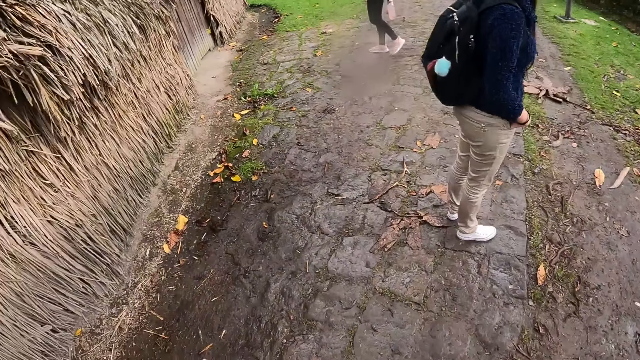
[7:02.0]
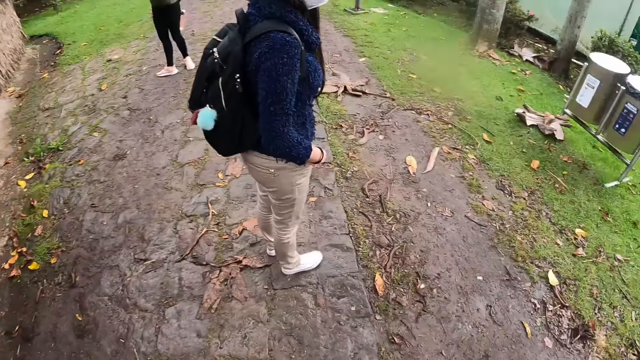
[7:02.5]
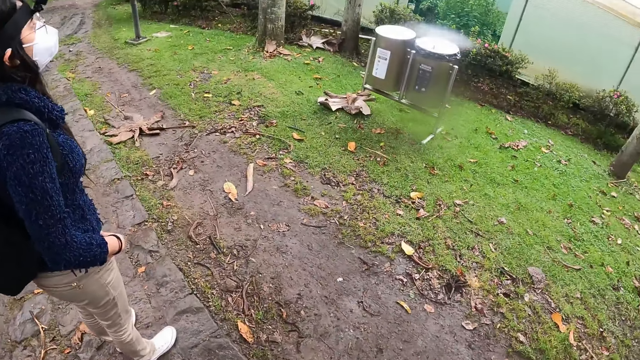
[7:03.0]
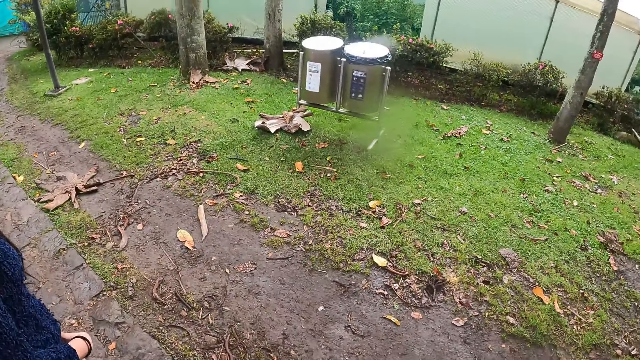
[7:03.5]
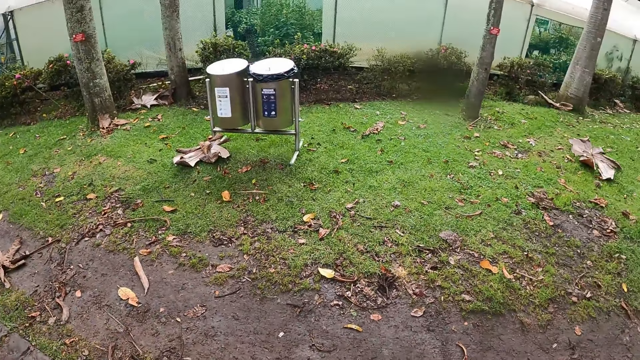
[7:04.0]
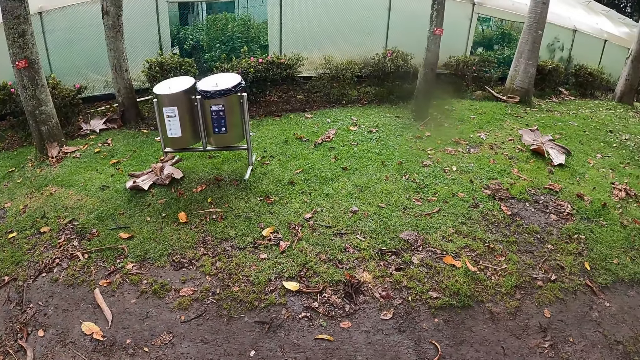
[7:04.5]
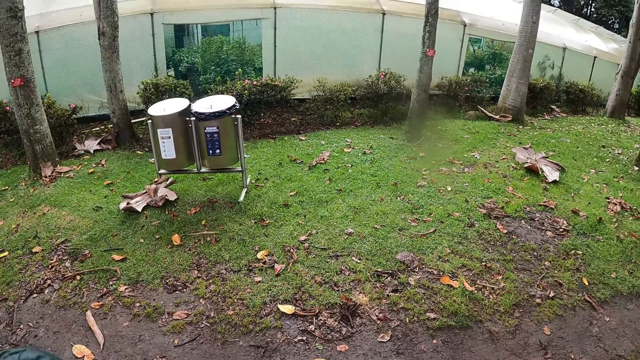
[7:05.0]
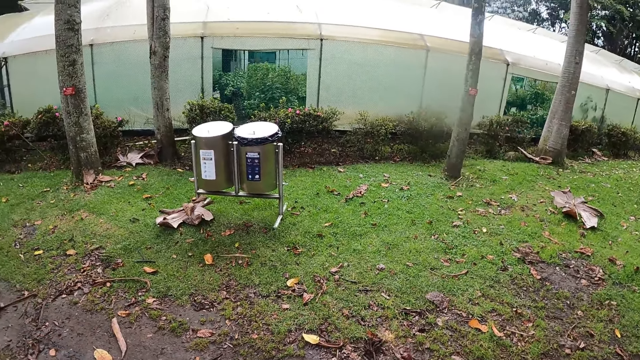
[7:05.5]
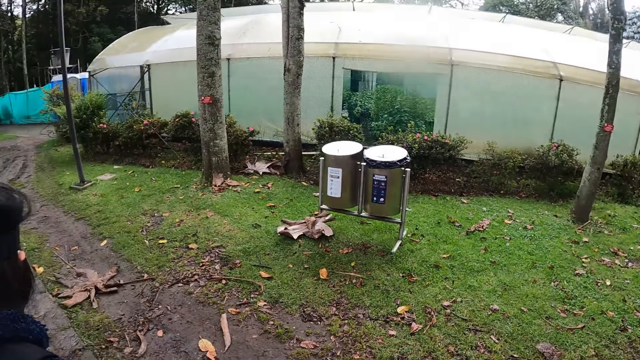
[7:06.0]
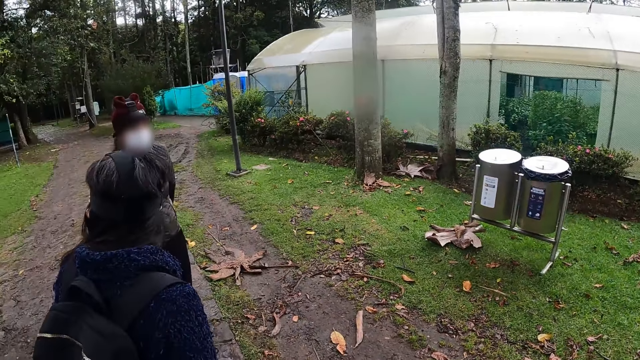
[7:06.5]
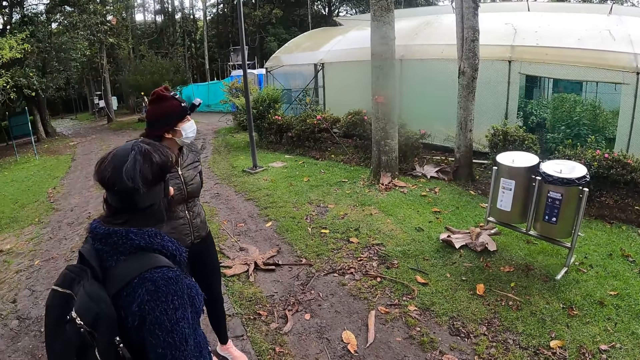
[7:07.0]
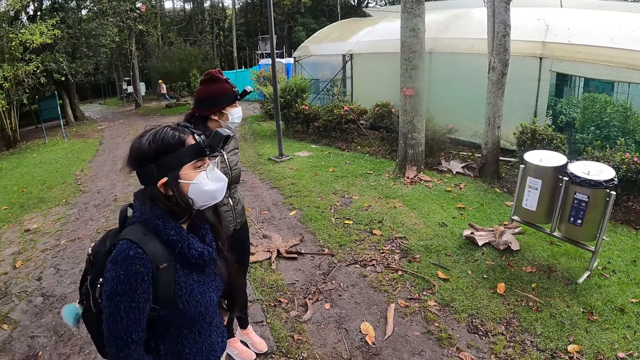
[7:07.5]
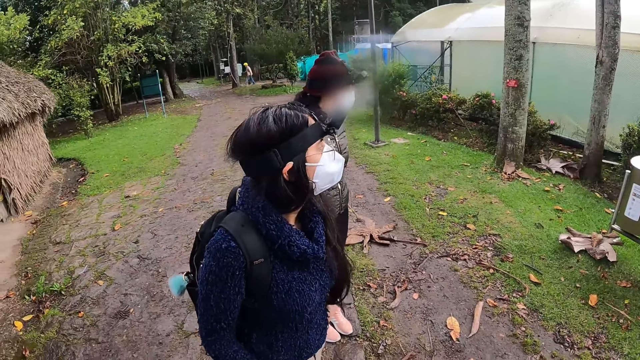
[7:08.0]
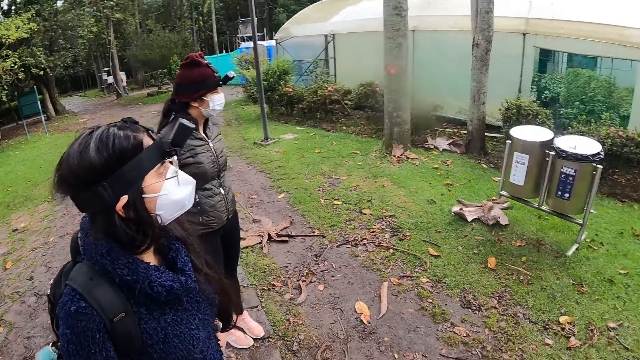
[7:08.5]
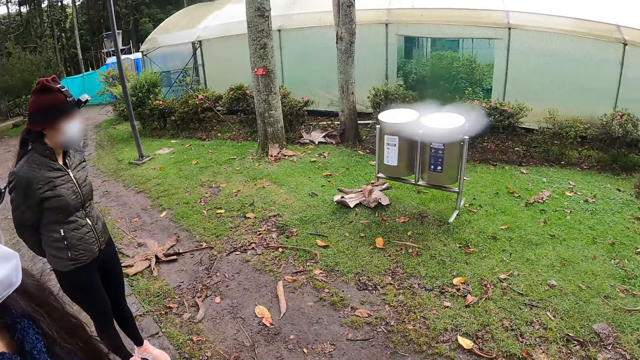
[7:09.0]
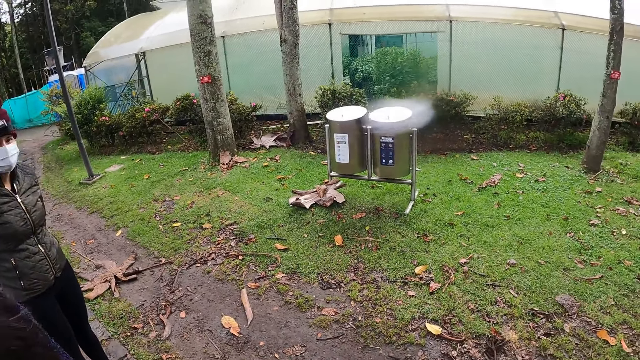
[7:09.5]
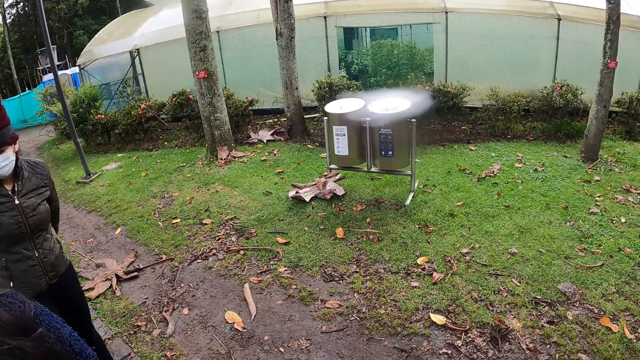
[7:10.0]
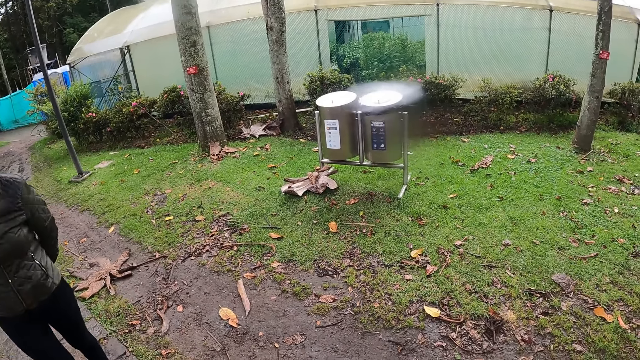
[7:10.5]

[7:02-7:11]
The camera wearer stops by the pair of precipitation tanks with a woman. They look around.

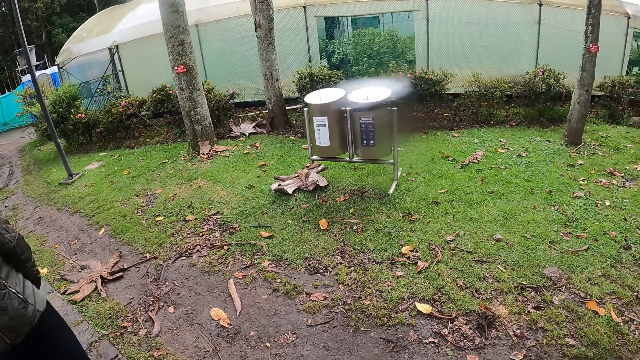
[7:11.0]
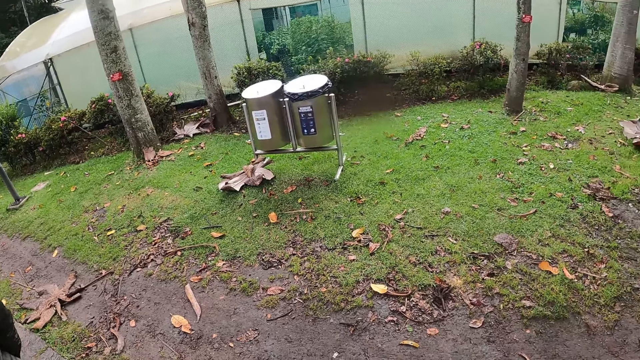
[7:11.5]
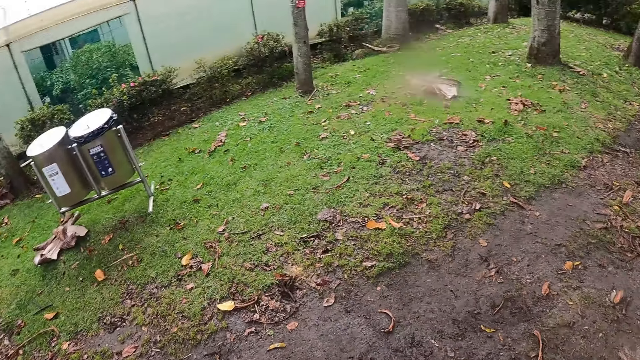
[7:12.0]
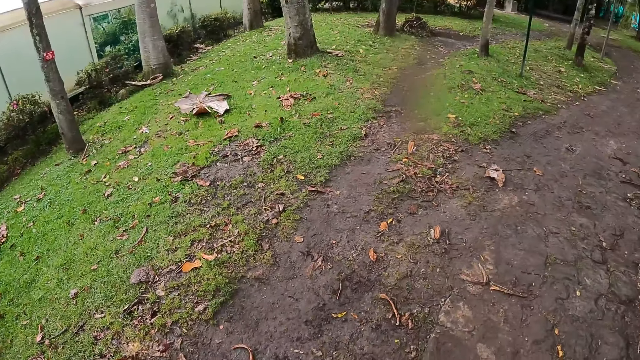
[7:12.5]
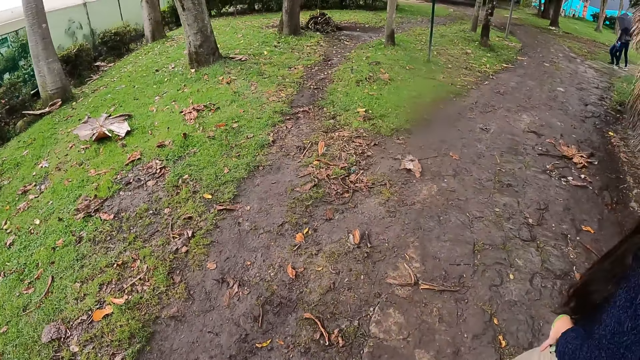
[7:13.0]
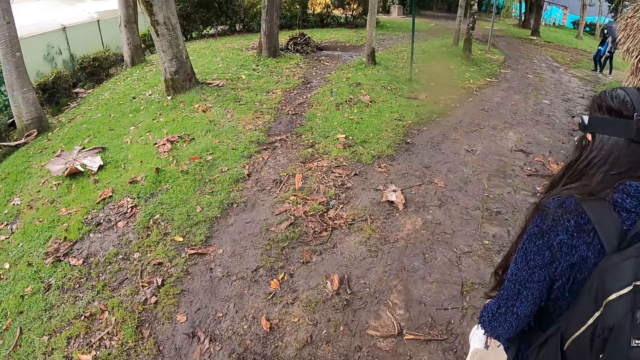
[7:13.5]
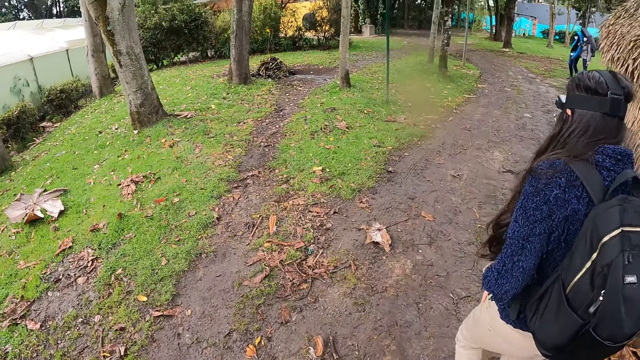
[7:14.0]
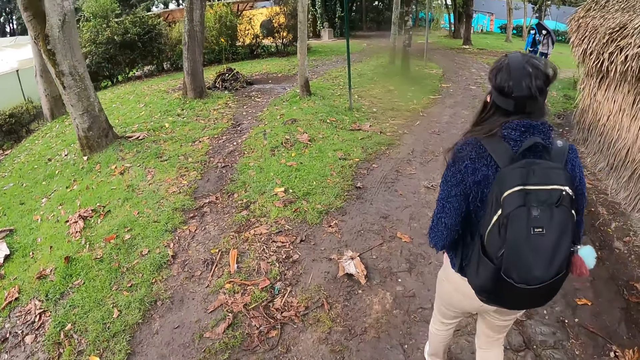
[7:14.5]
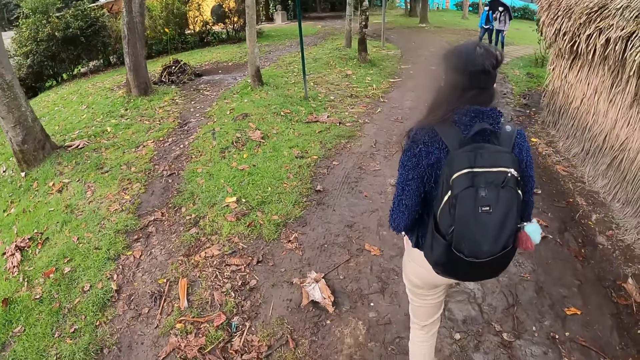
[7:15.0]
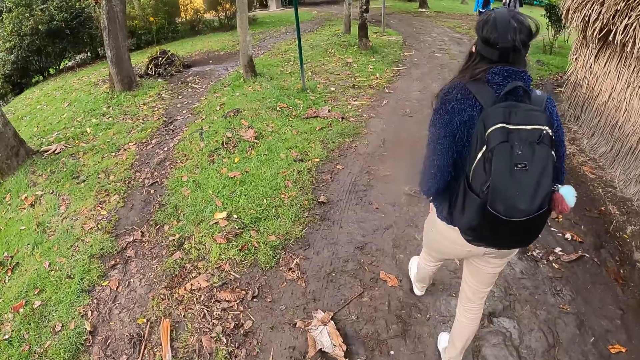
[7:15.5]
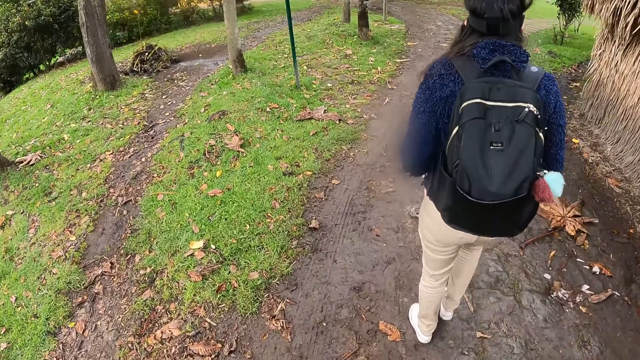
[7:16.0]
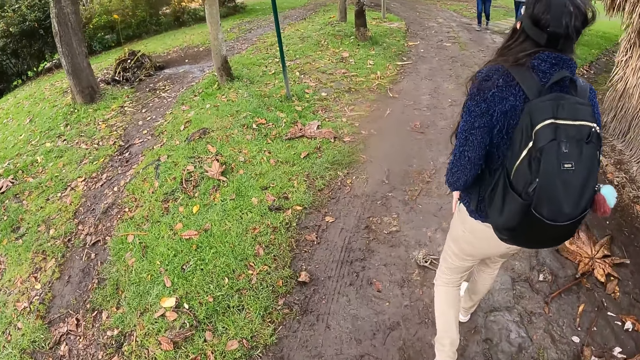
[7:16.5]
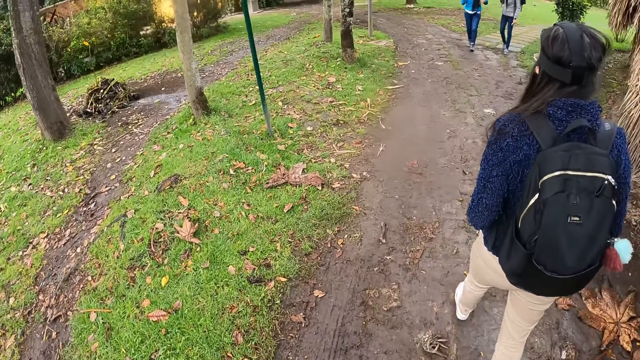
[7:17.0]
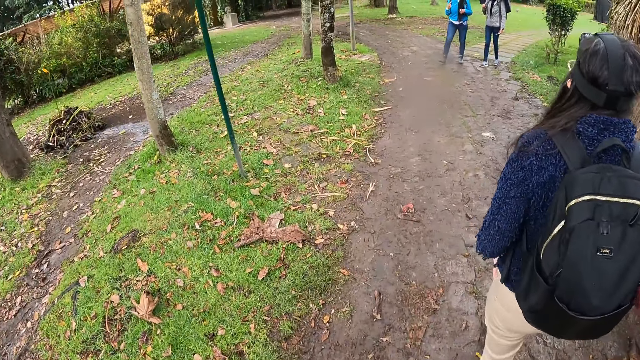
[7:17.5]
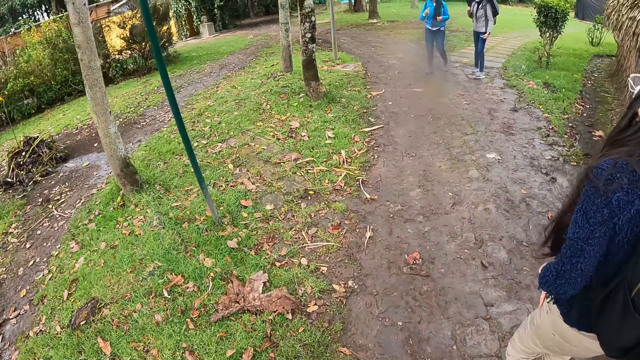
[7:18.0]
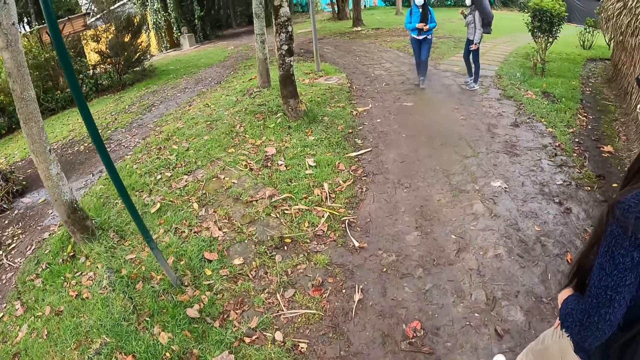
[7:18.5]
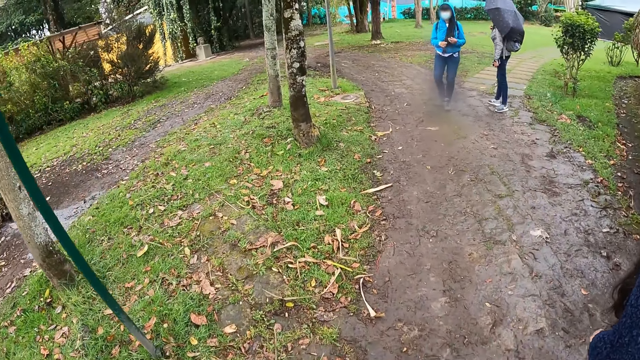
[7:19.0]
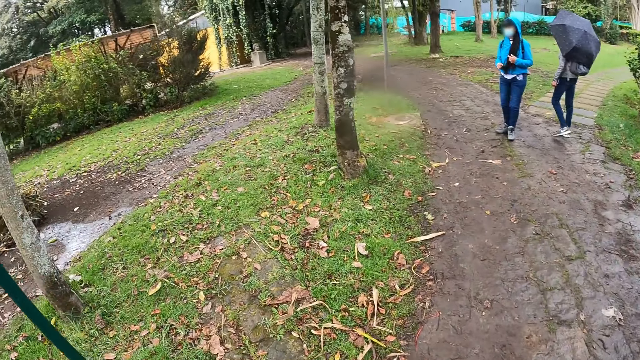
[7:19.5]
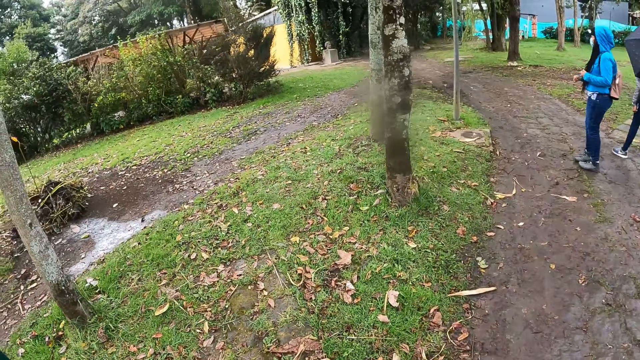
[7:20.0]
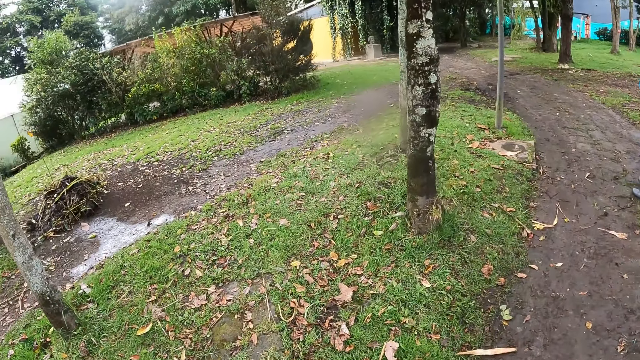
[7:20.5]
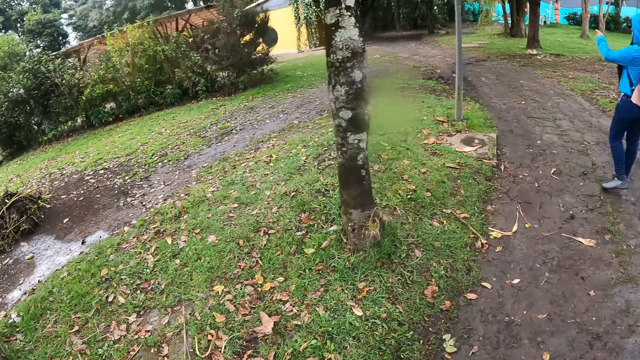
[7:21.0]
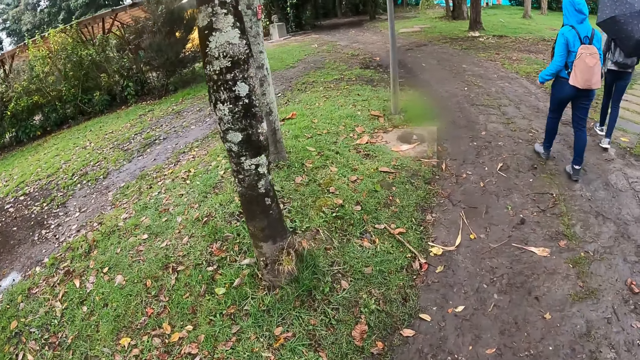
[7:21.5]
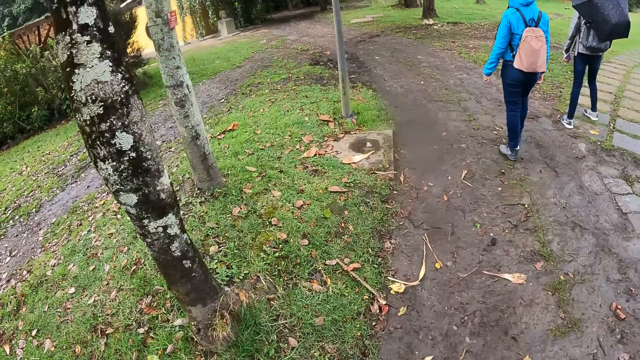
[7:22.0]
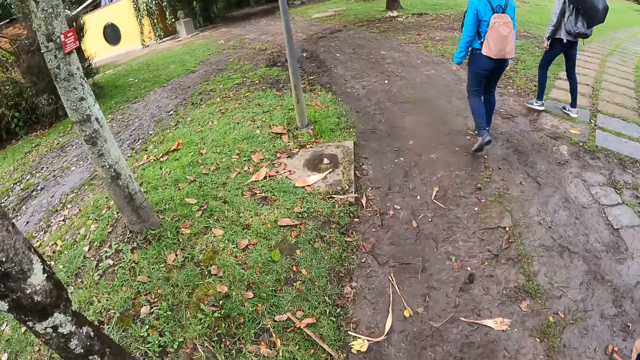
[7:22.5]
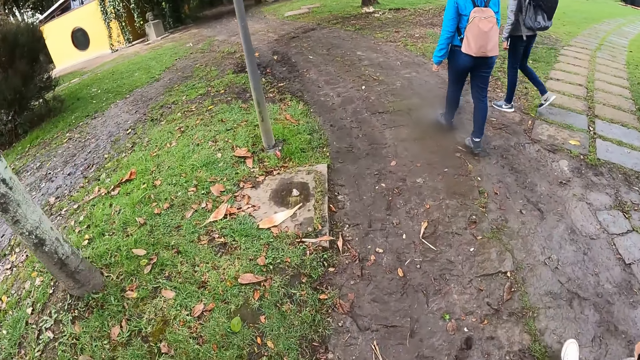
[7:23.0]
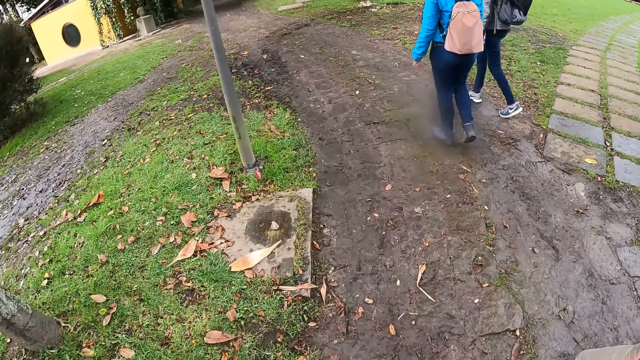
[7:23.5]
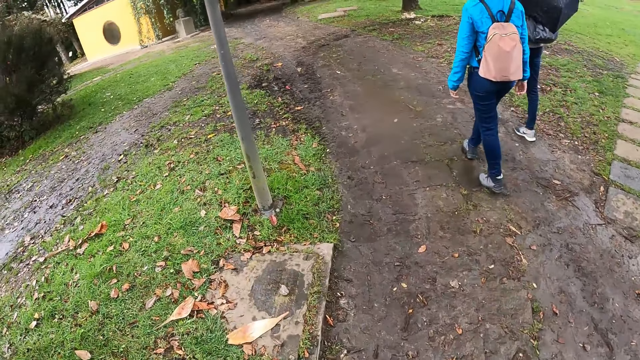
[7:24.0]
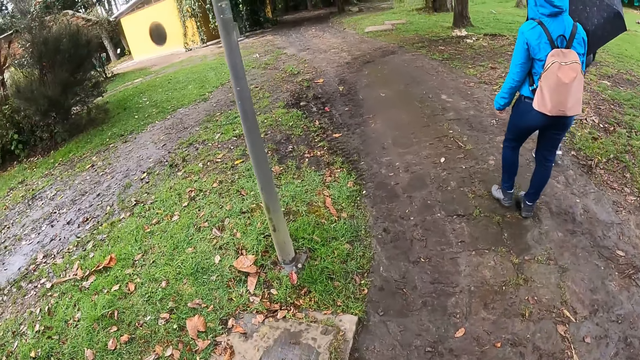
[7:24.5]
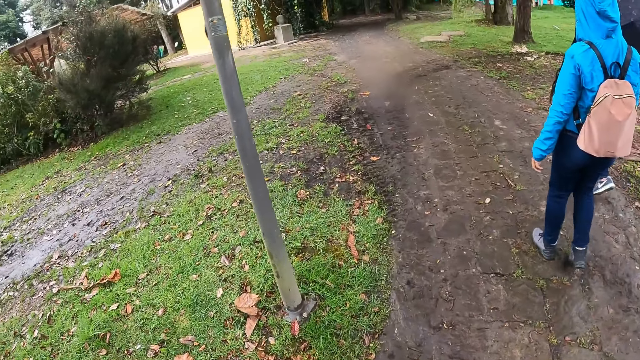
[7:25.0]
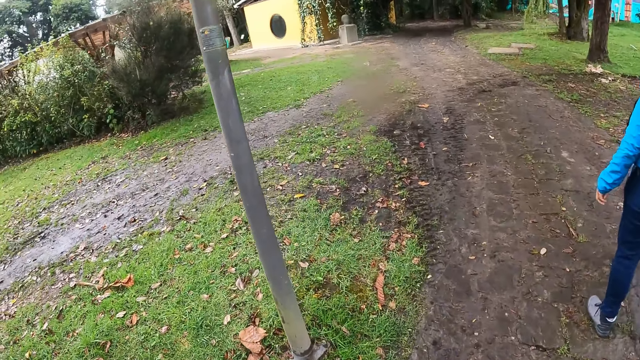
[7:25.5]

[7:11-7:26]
The camera wearer walks away from the pair of precipitation tanks on the pathway with a woman. Another woman interacts with a third woman.
